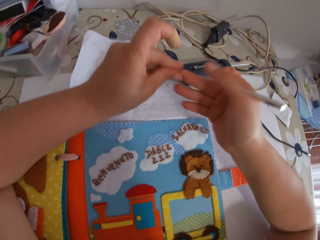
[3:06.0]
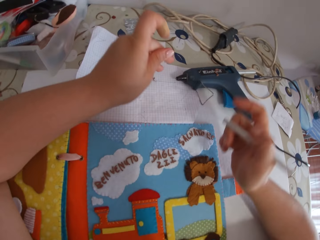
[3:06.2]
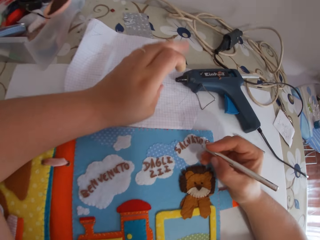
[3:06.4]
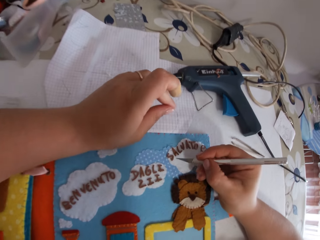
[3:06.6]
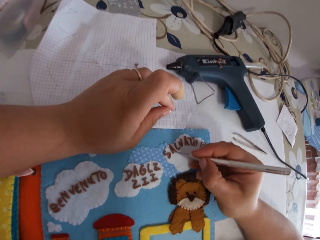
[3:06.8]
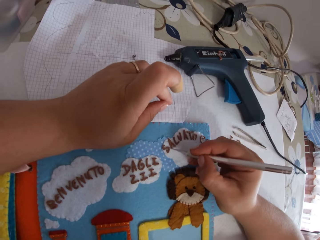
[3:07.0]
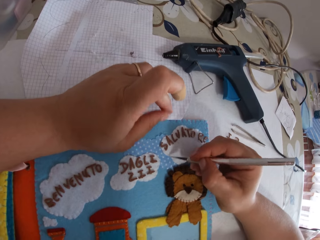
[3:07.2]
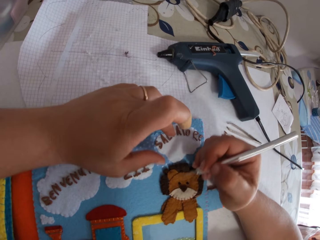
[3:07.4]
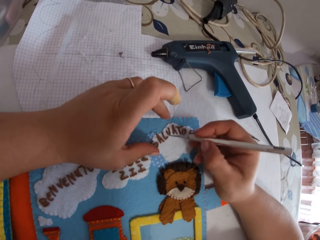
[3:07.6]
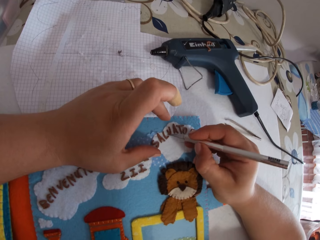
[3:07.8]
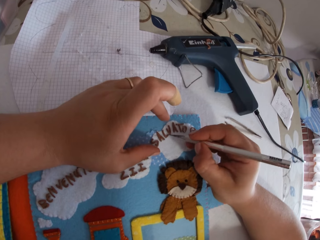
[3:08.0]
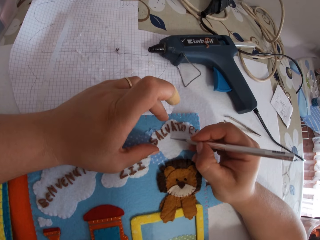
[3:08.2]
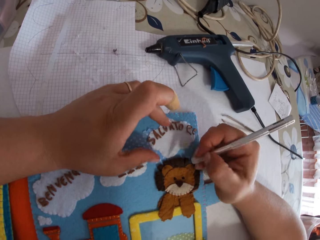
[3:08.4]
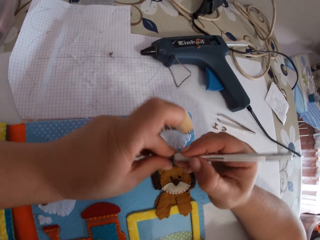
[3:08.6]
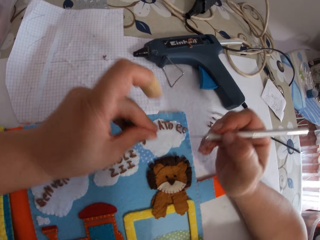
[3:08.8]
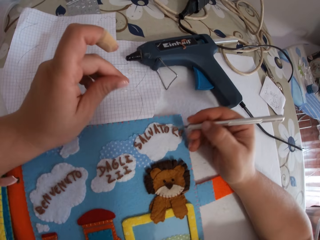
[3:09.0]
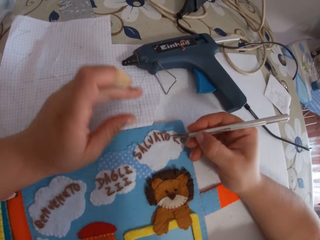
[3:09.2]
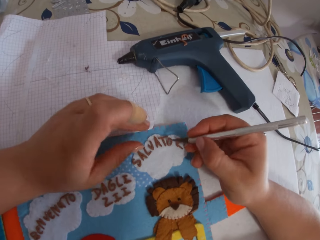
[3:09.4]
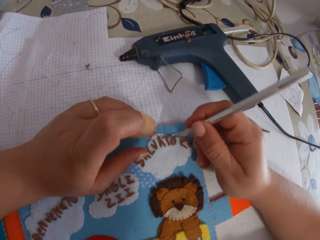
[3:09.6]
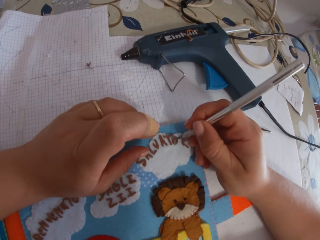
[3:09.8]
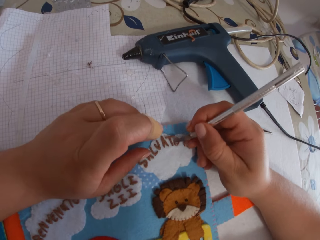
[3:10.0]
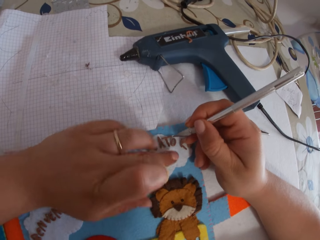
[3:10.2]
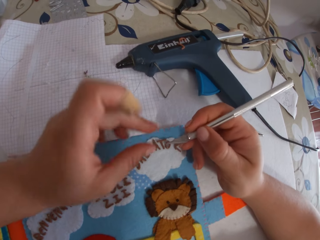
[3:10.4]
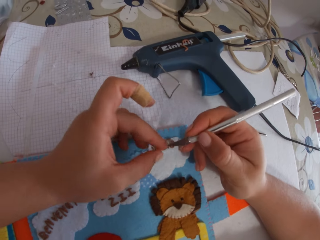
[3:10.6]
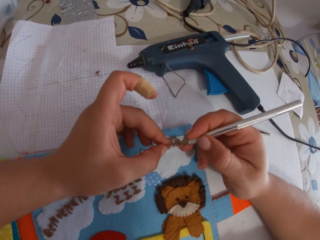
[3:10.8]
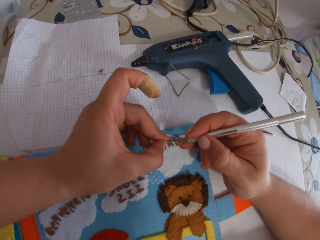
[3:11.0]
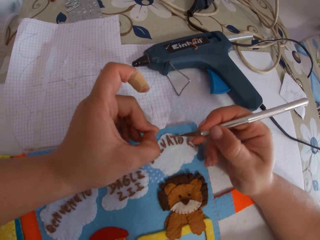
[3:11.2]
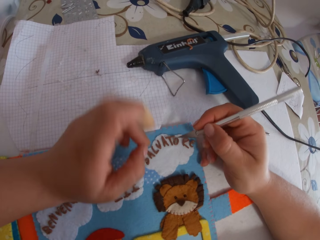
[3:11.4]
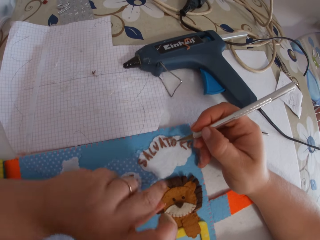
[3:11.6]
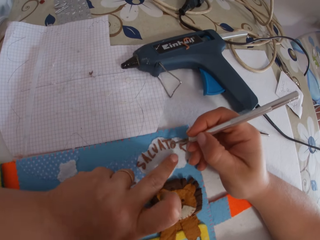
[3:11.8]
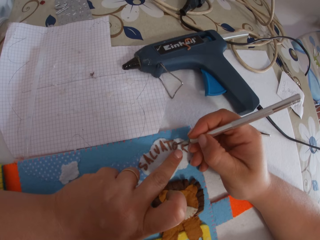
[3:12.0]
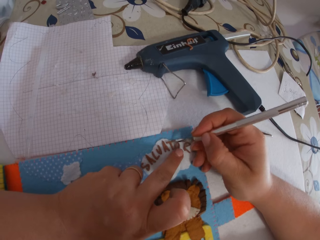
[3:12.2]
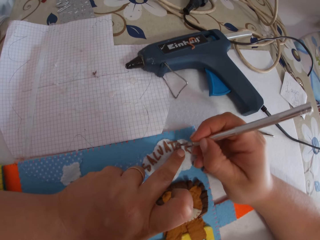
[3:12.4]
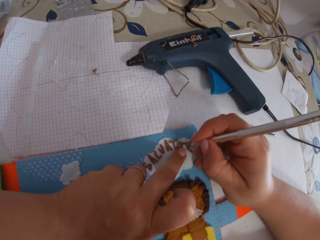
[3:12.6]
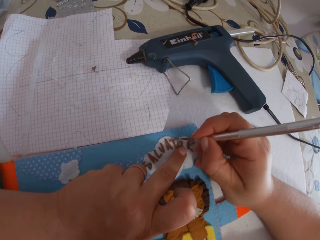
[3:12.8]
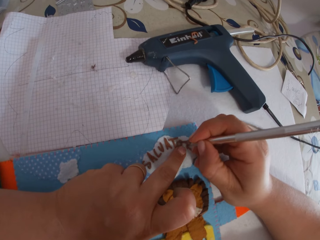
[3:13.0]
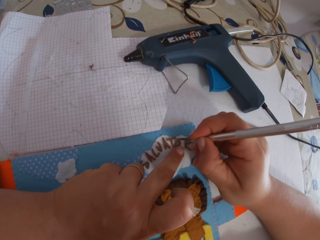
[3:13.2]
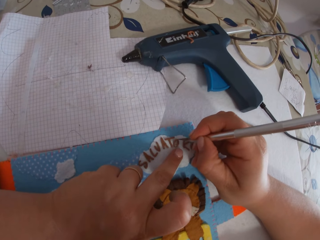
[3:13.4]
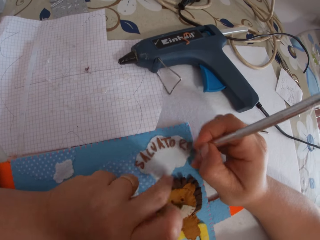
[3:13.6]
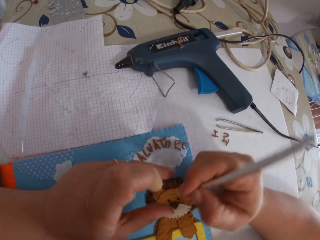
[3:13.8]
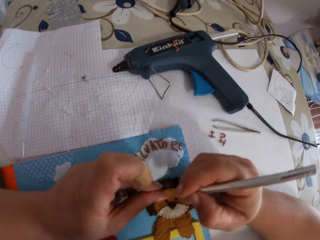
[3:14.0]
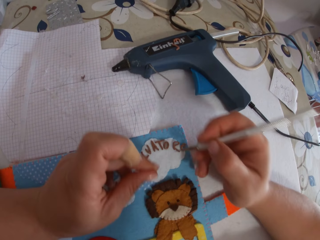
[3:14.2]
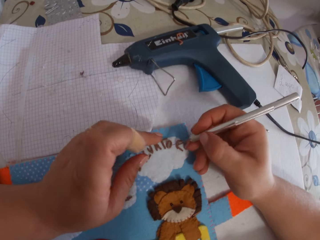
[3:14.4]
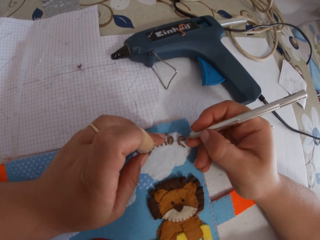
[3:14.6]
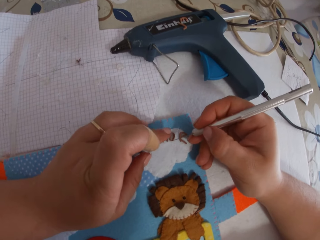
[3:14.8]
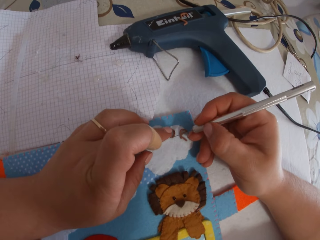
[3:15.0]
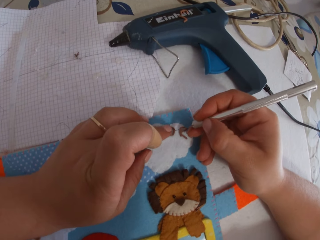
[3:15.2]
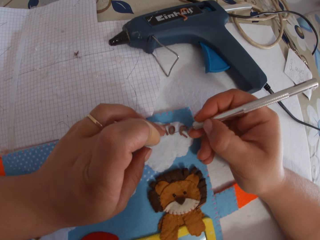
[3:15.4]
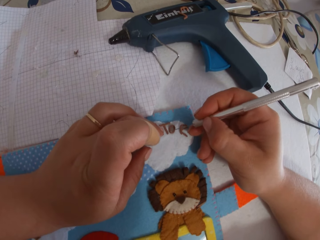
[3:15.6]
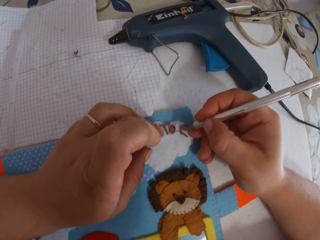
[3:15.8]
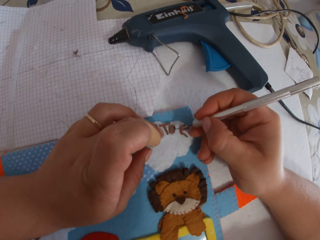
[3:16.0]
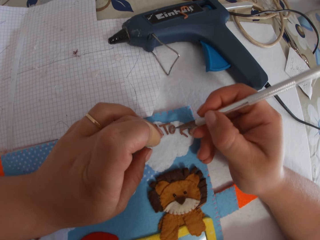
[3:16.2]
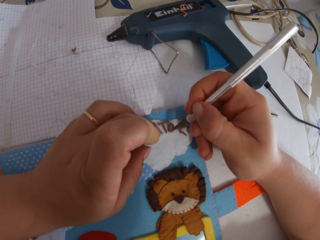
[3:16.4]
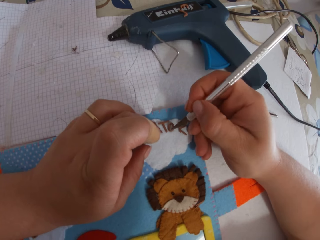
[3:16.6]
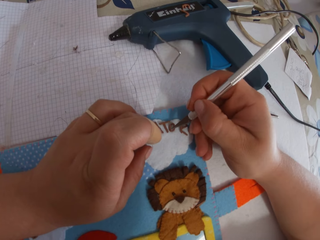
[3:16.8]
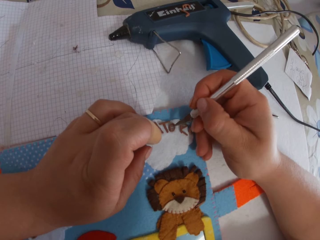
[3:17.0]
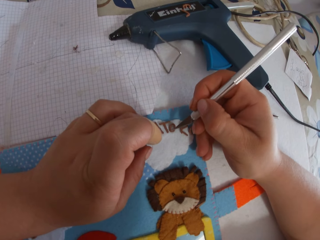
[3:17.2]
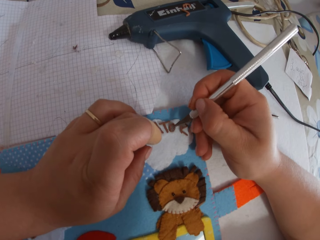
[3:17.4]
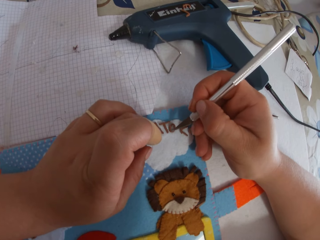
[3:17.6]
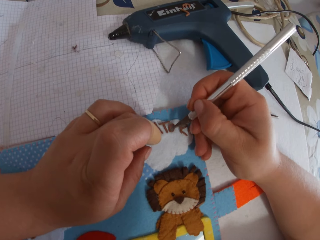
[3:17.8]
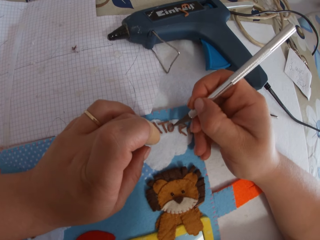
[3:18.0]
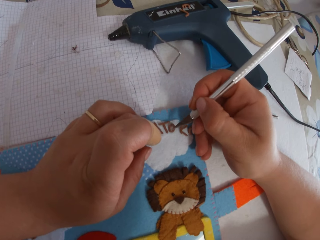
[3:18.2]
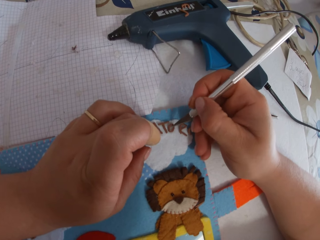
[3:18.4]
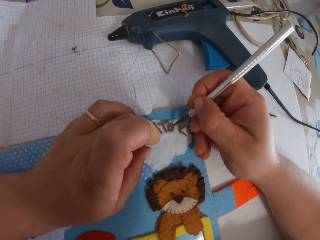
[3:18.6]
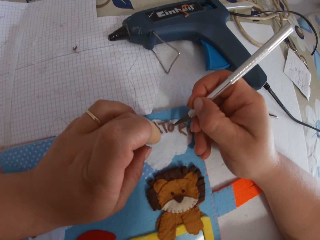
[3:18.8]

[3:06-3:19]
The camera wearer cleans glue from her fingers. She removes glue from the book with the glue remover. She removes glue from the glue remover with her fingers. She removes glue from the book with the glue remover. She removes glue from the glue remover with her fingers. She removes glue from the book with the glue remover. She decorates the letters. She removes glue from the glue remover with her fingers. She removes glue from the book with the glue remover.

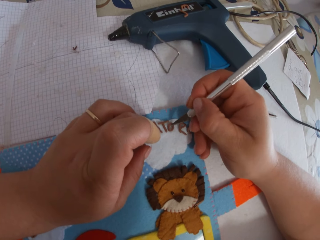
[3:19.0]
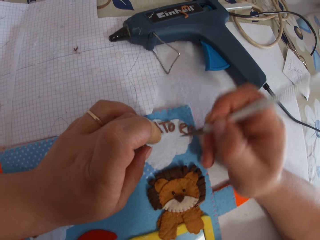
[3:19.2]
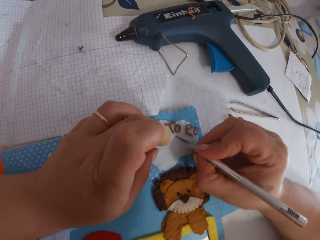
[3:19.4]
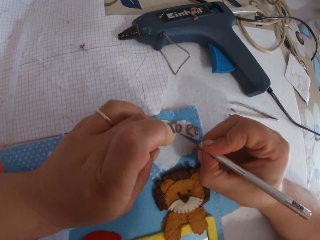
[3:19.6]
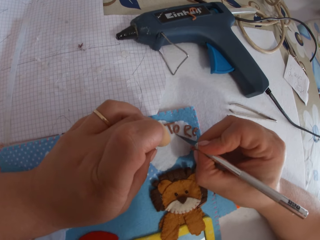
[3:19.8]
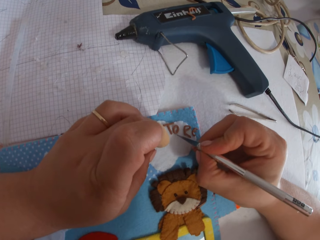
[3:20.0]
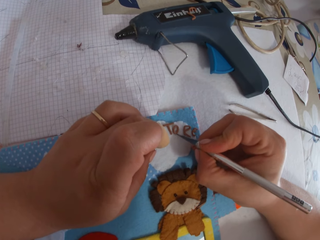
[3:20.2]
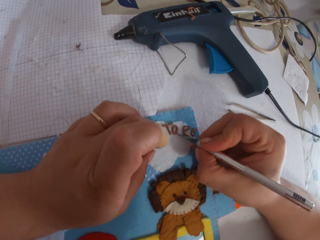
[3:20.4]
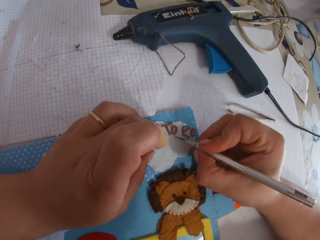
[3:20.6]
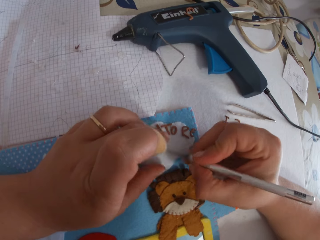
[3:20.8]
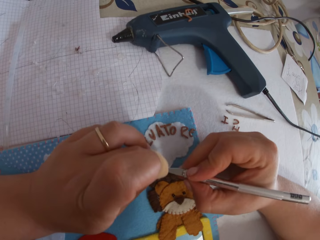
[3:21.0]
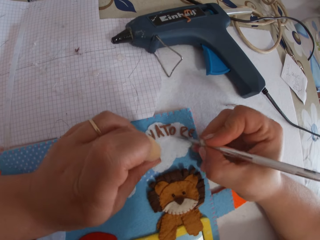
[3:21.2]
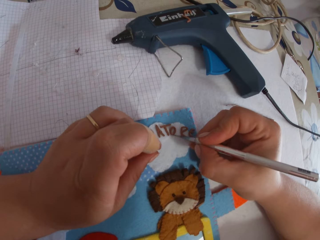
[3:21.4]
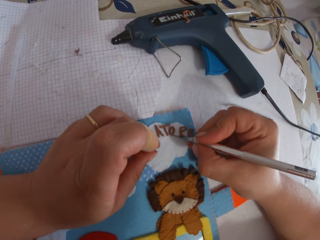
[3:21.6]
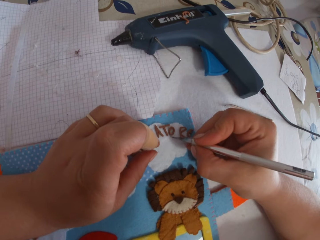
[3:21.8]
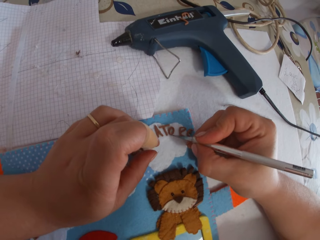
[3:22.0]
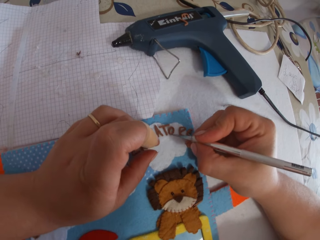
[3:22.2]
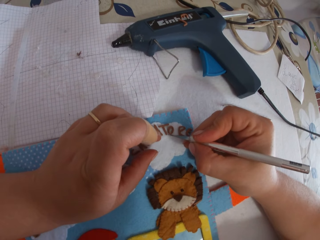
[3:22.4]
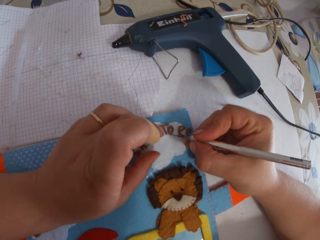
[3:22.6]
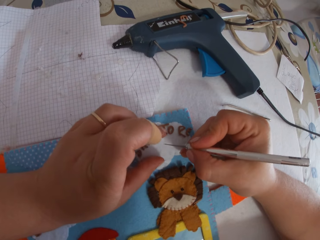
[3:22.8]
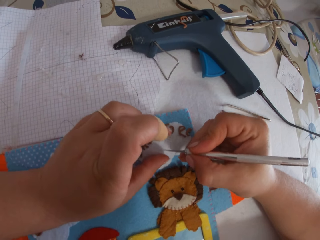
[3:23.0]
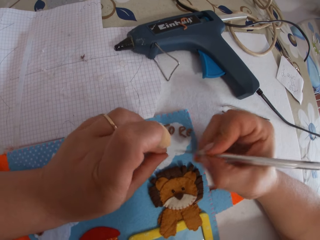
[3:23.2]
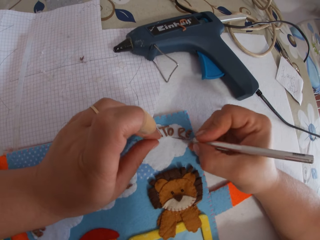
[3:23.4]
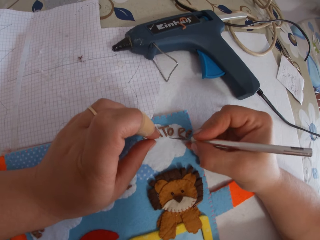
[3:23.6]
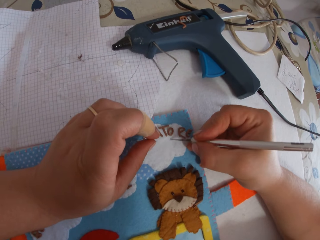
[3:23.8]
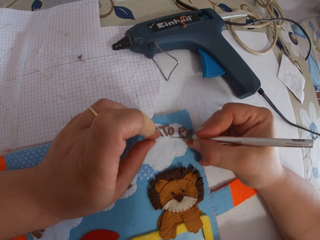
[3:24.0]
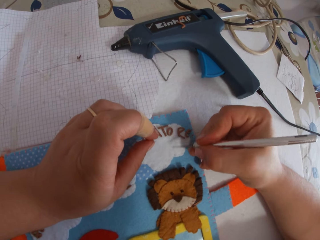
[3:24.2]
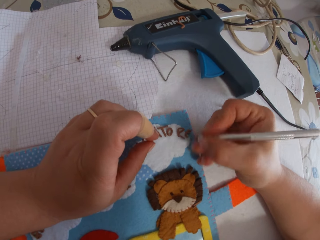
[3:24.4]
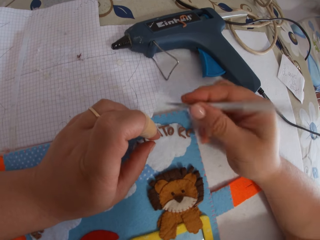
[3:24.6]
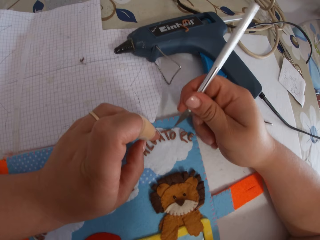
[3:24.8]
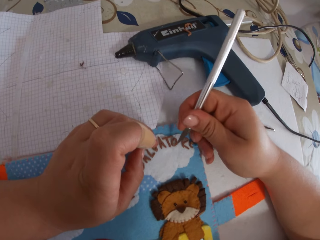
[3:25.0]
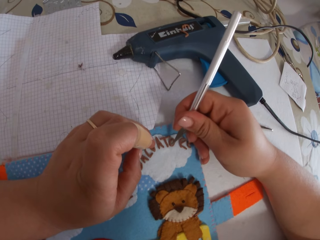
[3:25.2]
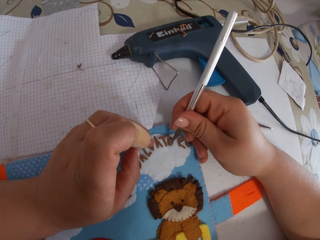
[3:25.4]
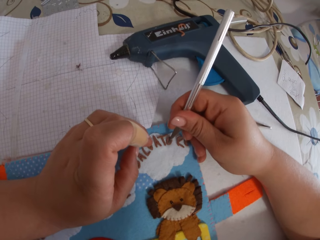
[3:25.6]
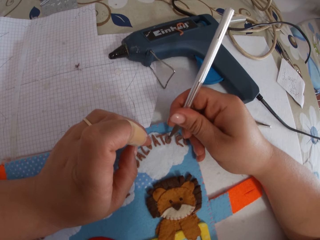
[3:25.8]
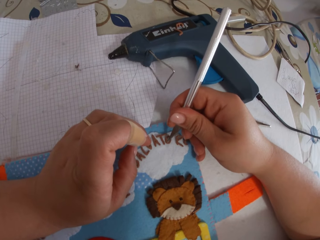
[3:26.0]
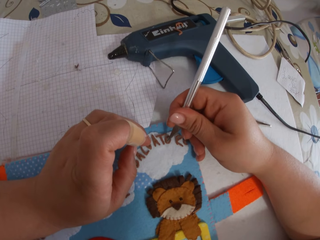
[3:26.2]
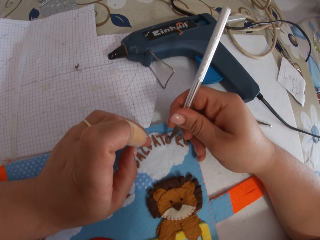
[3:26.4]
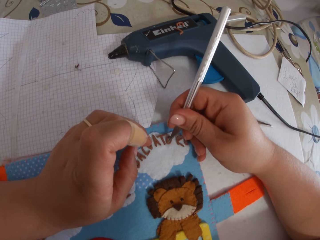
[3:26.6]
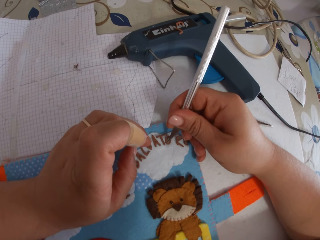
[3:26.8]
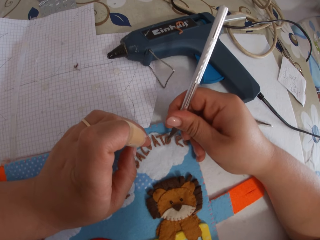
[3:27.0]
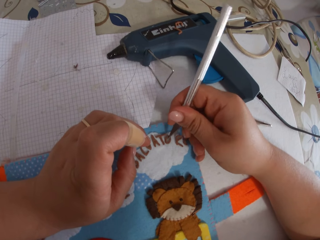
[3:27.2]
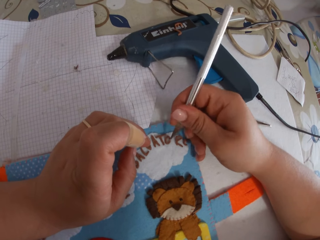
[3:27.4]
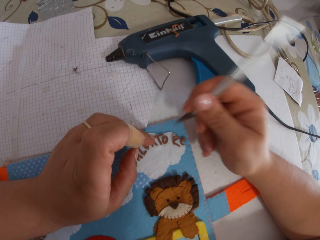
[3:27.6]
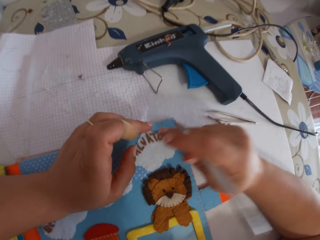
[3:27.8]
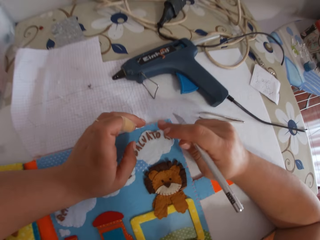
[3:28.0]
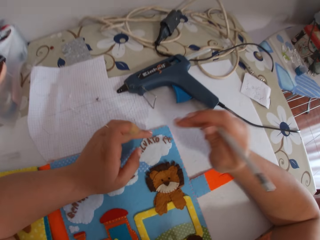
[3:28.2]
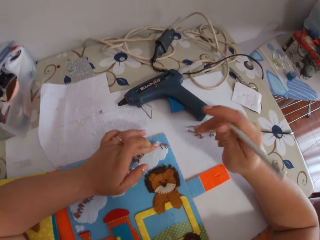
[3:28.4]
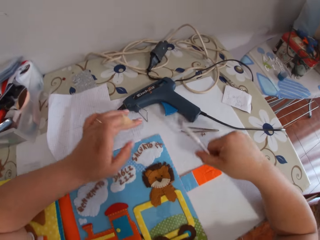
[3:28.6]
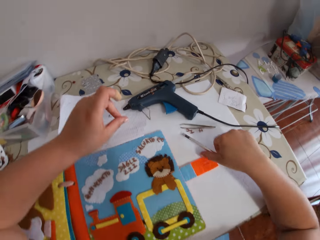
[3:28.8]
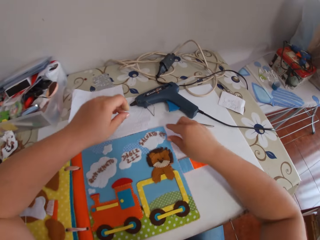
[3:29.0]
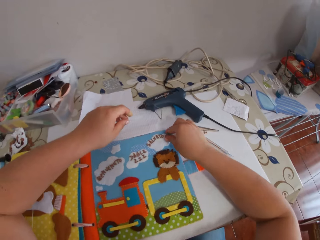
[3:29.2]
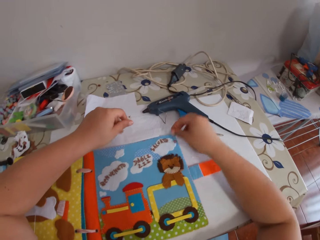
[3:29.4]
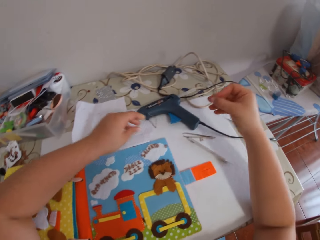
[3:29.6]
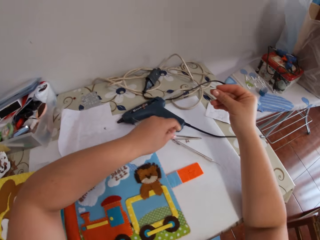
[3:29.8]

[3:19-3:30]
The camera wearer removes glue from the glue remover with her fingers. She removes glue from the book with the glue remover. She removes glue from the glue remover with her fingers. She removes glue from the book with the glue remover. She taps the paper alphabets with her fingers. She drops the glue remover on the cardboard. She picks up a paper alphabet from the book.
